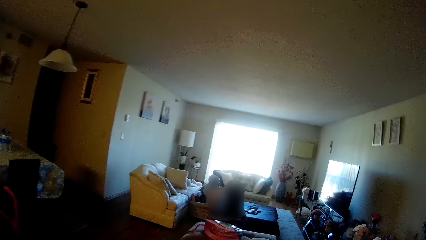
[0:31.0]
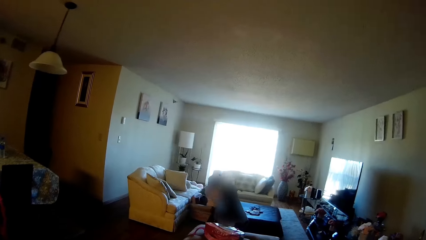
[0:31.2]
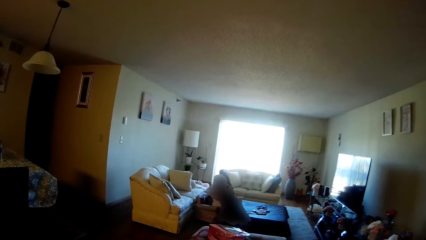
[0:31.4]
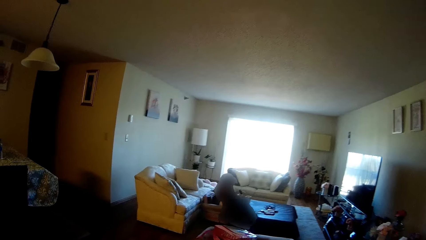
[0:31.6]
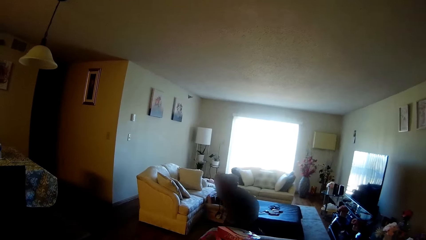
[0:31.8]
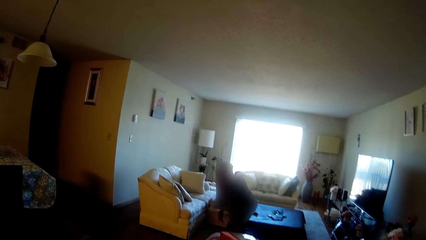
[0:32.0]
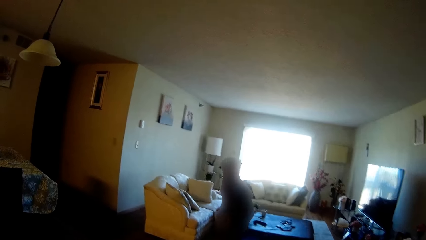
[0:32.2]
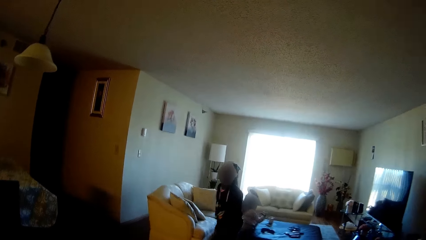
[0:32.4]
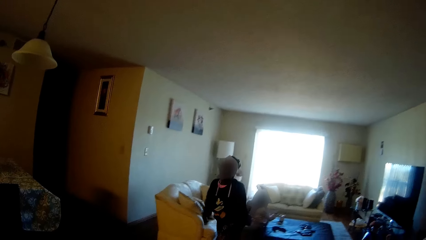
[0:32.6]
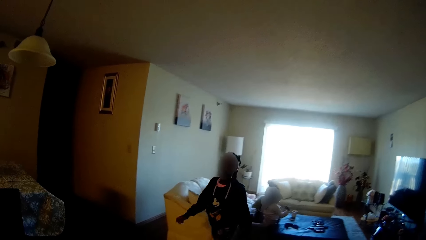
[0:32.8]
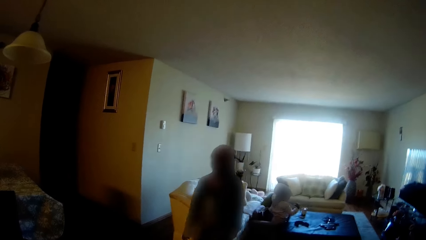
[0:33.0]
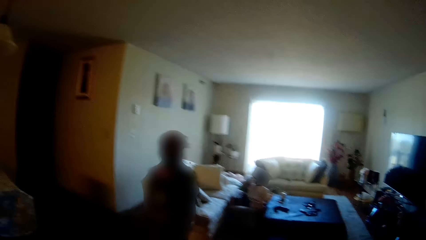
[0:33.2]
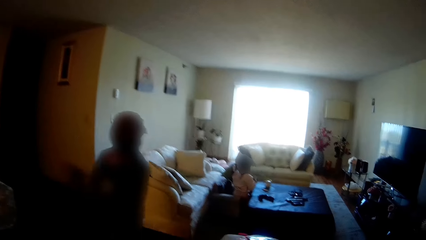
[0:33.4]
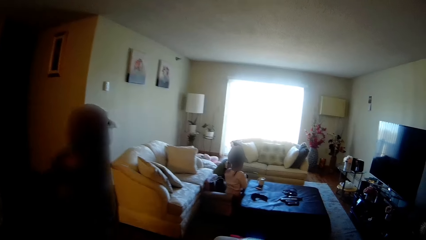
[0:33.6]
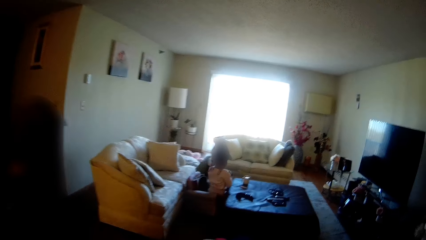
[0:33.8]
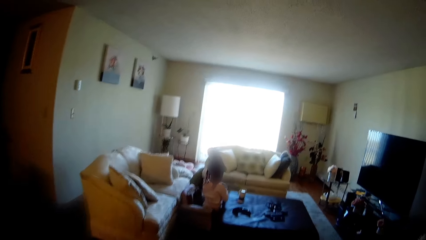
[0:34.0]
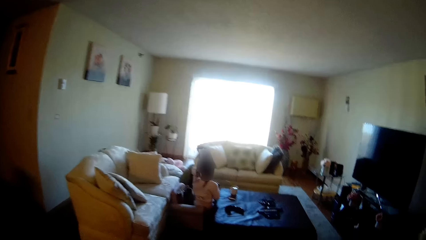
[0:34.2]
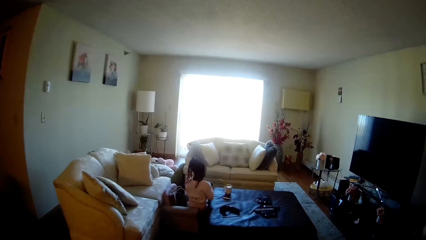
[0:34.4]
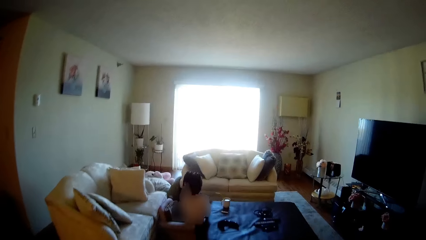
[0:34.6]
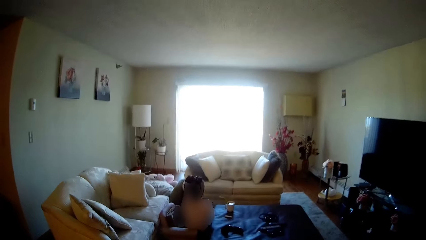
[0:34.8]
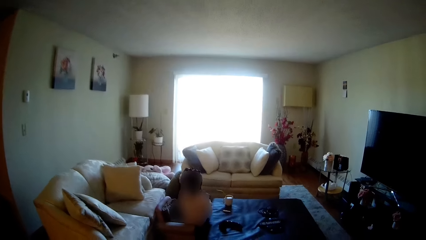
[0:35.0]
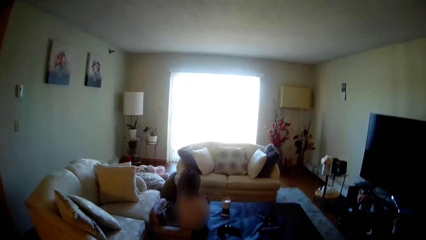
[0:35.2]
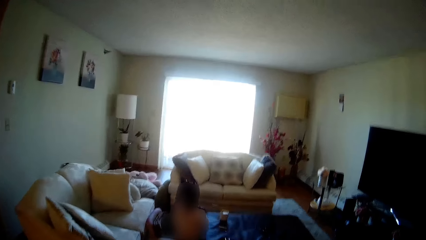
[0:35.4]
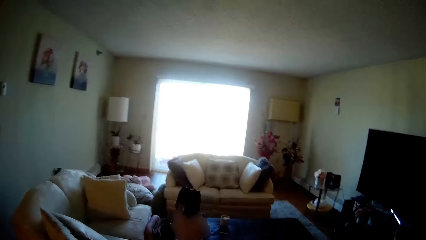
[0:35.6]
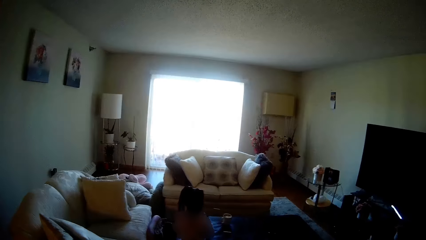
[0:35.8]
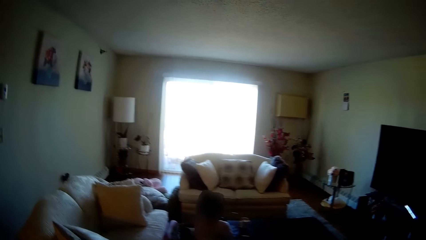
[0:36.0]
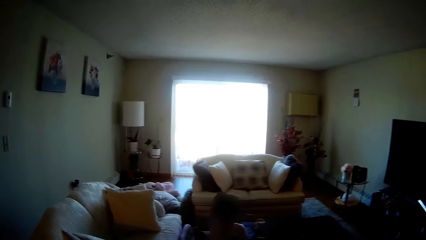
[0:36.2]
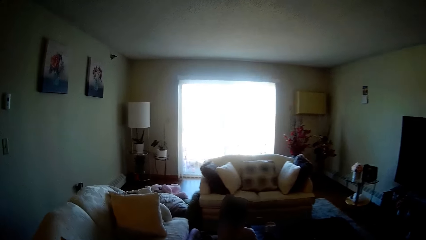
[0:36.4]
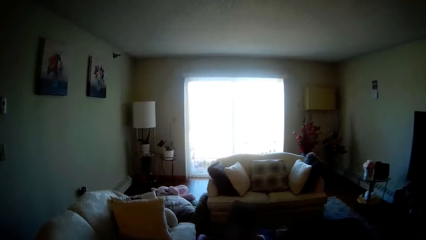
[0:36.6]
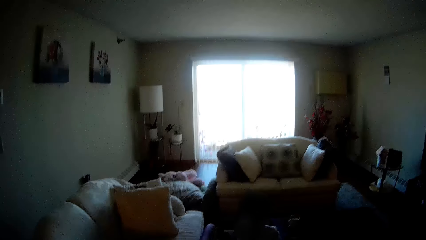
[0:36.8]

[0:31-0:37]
A child stands from the seat in the living room.

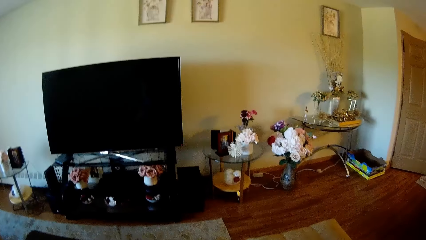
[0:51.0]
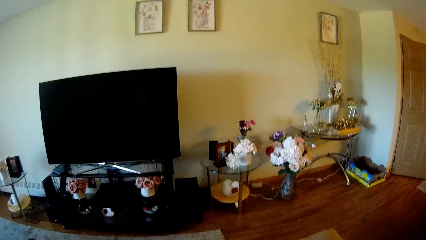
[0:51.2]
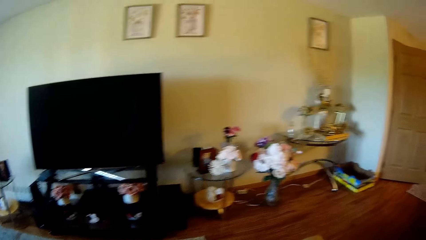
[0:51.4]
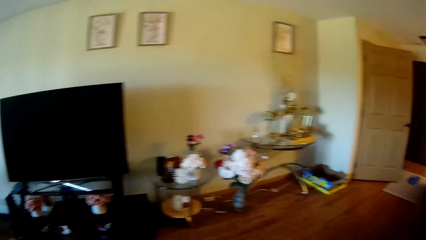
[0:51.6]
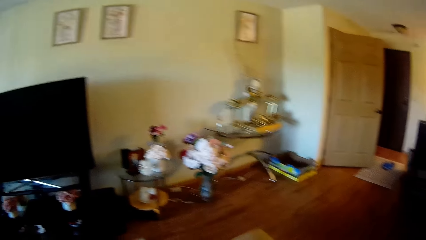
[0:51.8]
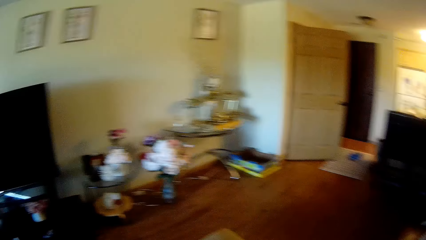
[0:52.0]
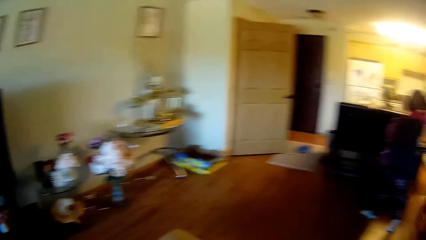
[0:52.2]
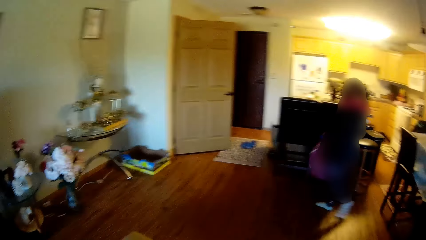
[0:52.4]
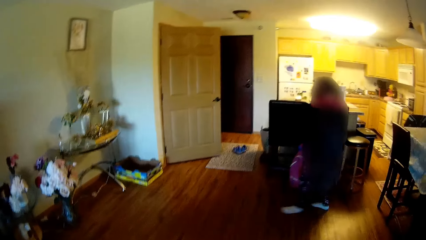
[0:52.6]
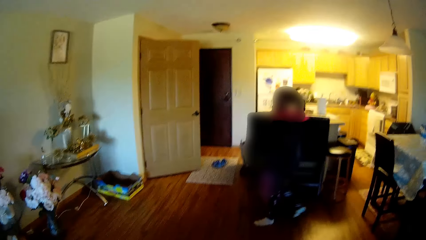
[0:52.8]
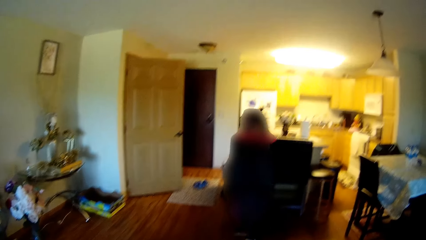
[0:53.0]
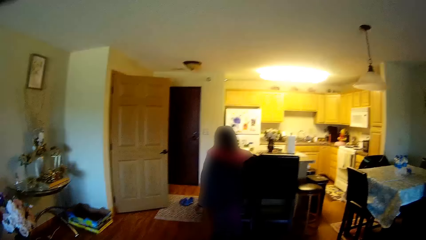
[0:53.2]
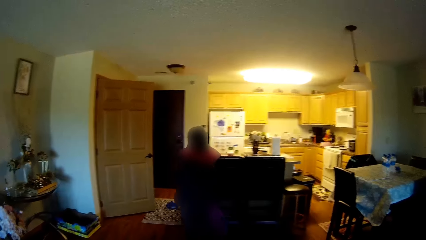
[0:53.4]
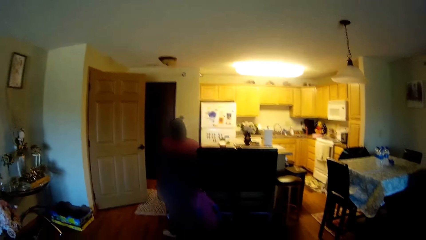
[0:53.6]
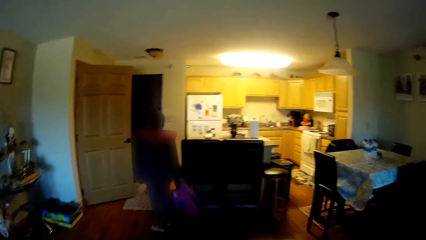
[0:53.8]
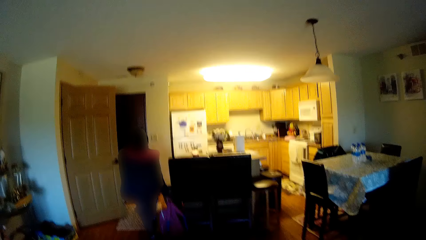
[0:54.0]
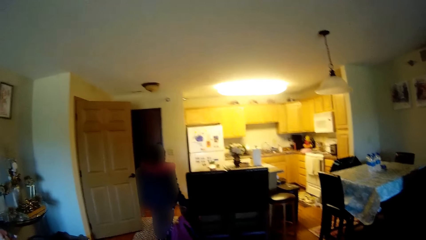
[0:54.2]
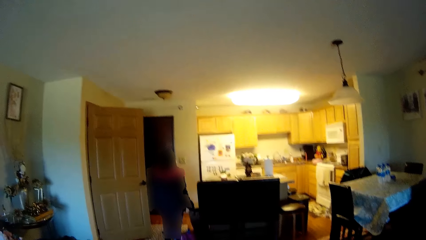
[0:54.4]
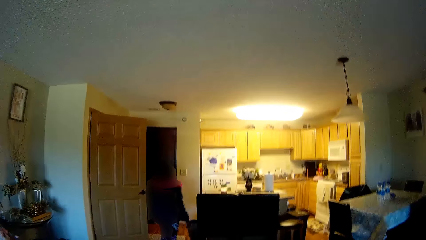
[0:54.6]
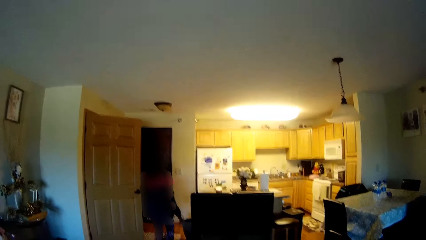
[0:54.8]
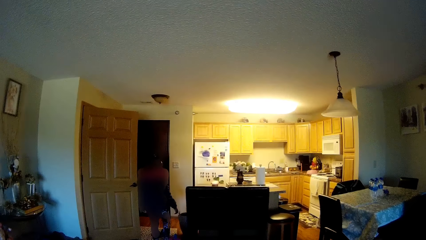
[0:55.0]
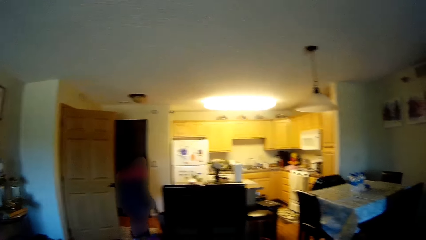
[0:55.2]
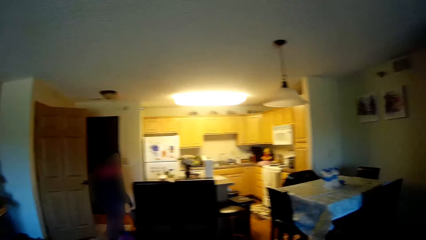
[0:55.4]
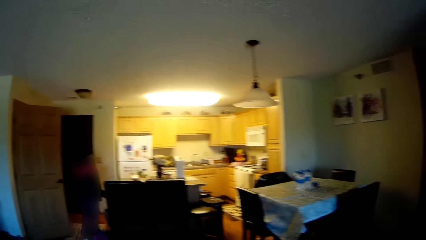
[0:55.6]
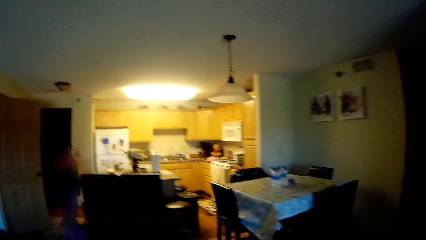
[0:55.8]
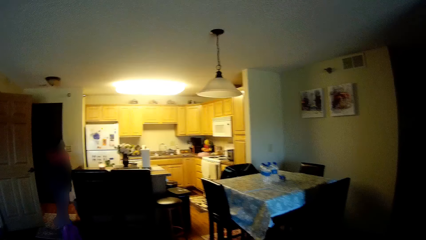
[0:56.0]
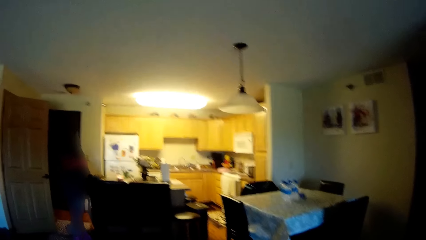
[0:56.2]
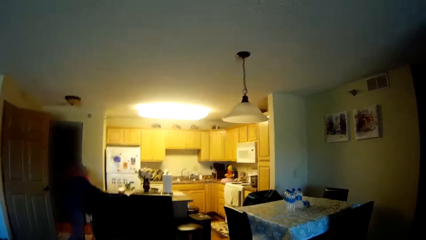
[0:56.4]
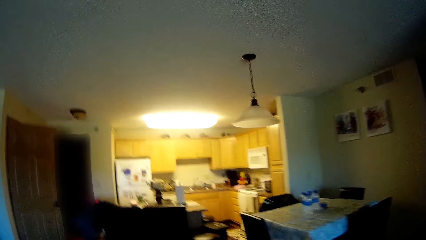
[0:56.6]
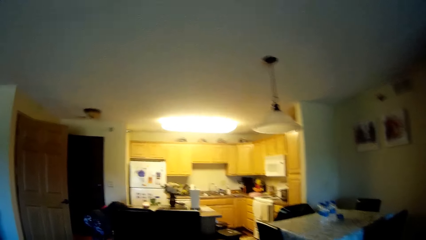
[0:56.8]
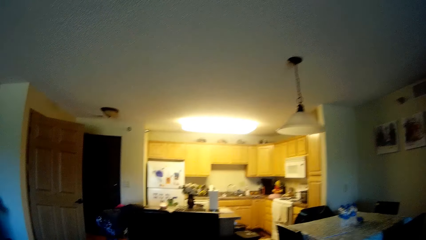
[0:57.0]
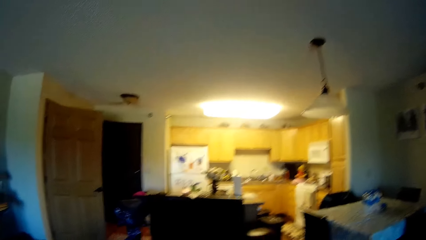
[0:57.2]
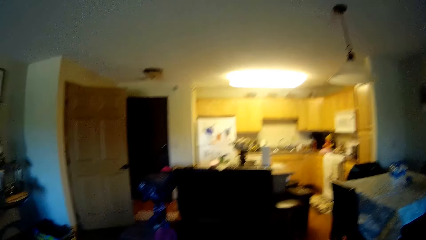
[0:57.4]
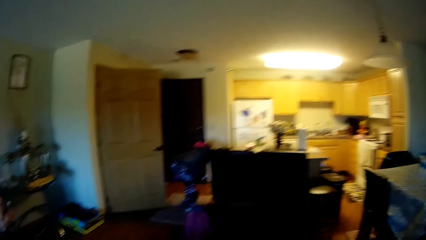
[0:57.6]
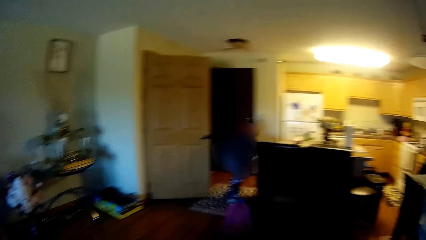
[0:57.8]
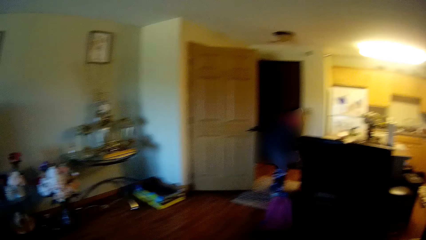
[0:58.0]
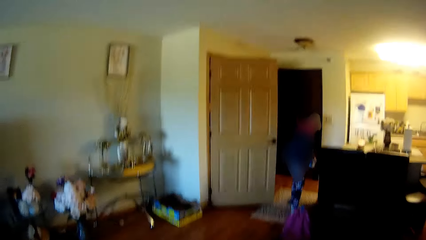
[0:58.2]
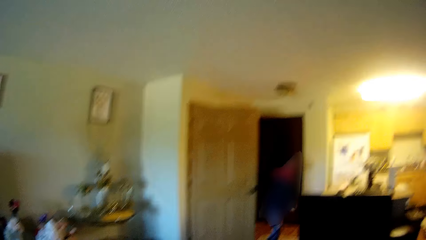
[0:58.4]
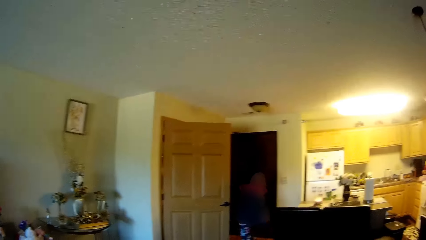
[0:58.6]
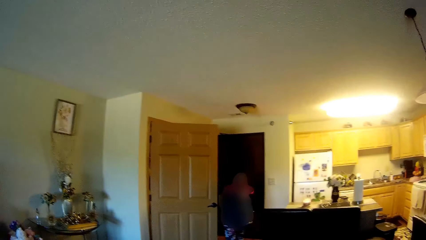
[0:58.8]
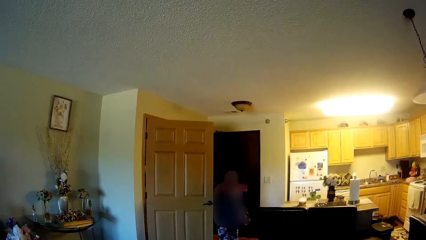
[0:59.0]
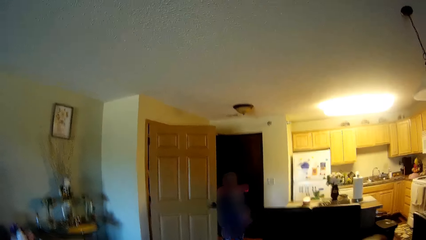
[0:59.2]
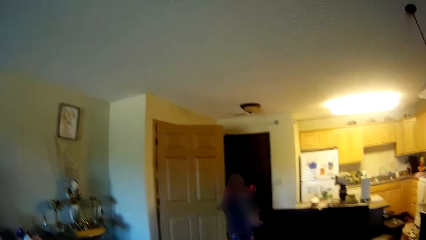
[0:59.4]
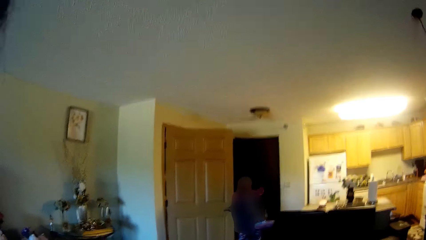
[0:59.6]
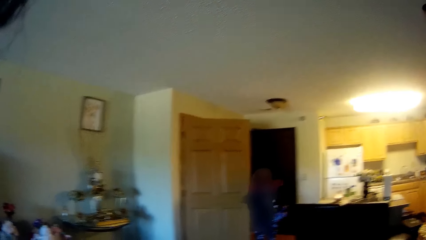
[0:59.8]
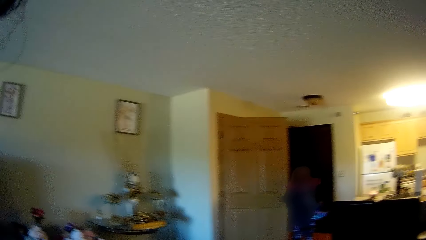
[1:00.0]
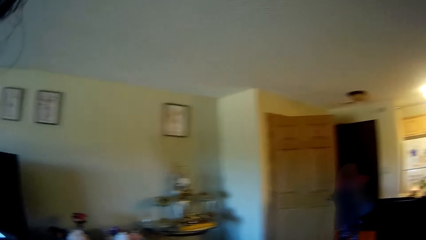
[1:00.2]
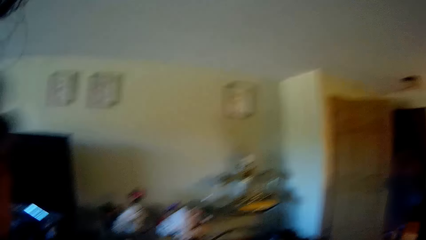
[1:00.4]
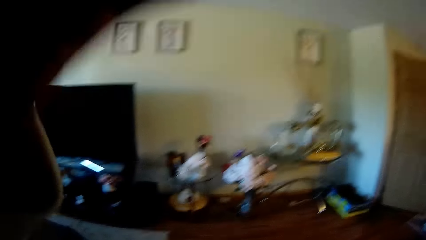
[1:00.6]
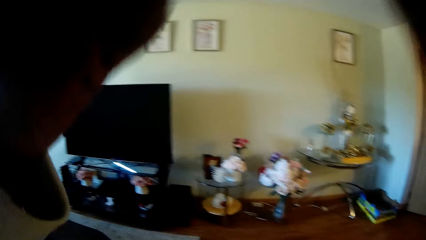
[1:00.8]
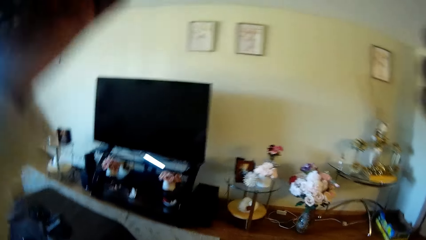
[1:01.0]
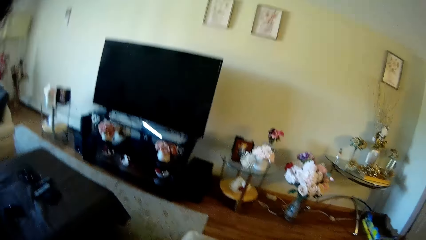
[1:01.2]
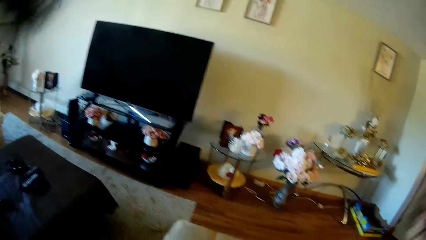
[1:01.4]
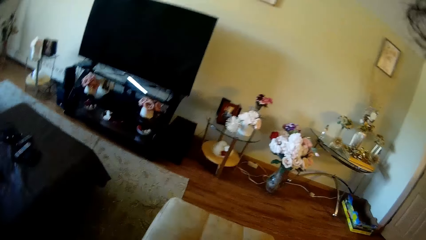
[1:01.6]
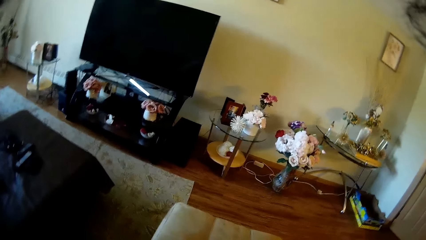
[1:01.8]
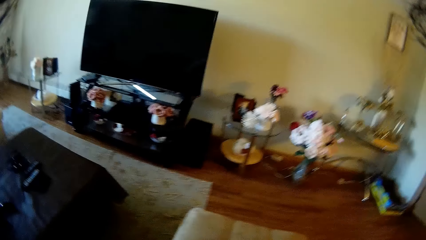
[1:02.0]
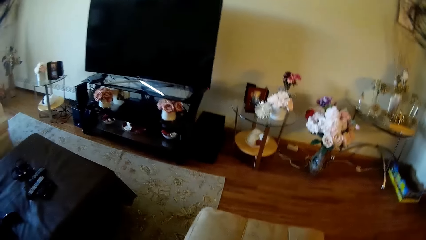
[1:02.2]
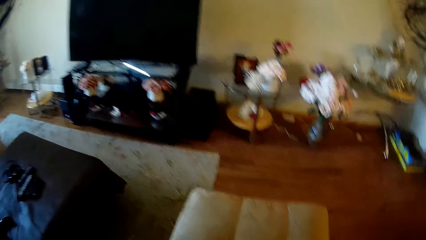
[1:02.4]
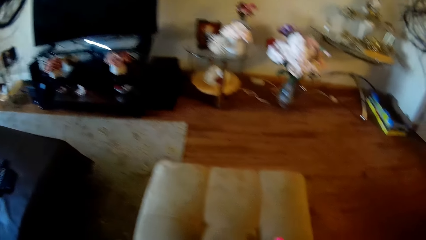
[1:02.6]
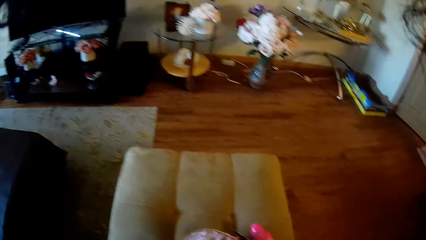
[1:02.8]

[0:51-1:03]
A child moves towards the dining table with a bag in her right hand. She drops the bag in her right hand on the floor. She bends down to pick up a shoe from the floor. The camera wearer raises her hands up.
